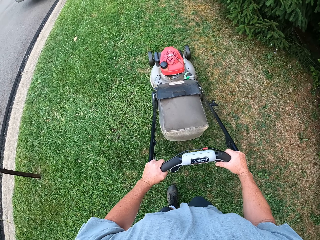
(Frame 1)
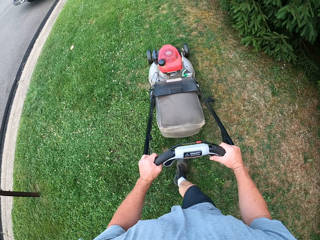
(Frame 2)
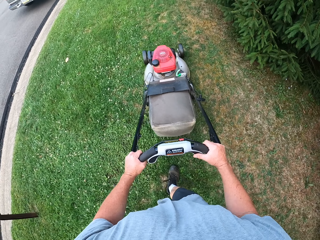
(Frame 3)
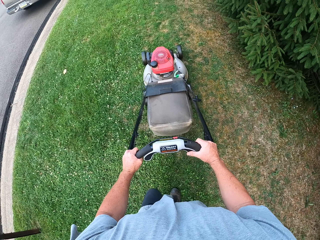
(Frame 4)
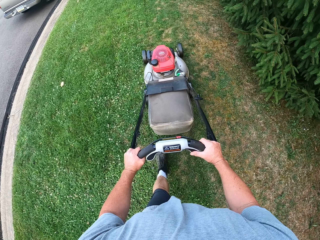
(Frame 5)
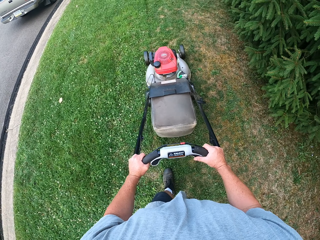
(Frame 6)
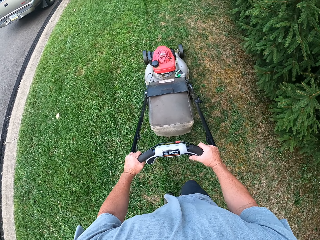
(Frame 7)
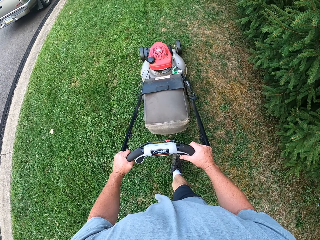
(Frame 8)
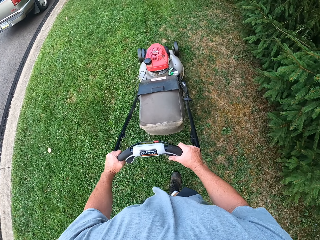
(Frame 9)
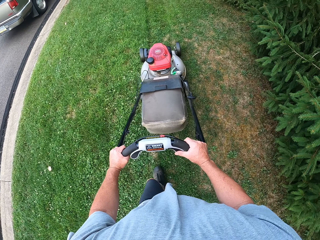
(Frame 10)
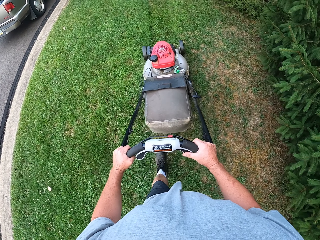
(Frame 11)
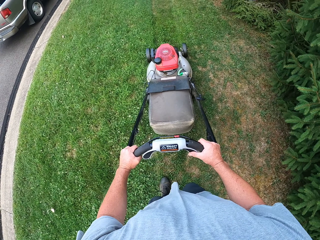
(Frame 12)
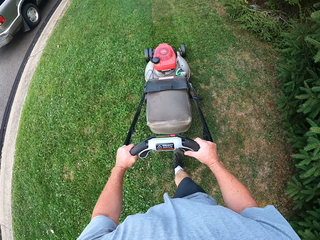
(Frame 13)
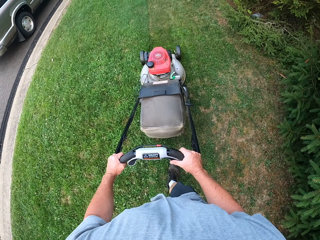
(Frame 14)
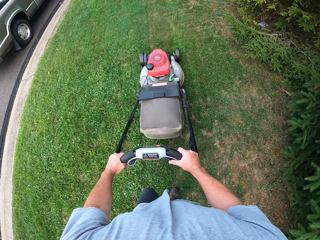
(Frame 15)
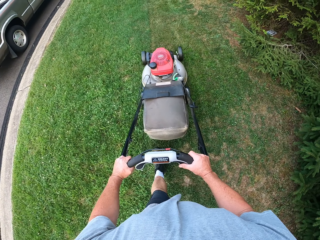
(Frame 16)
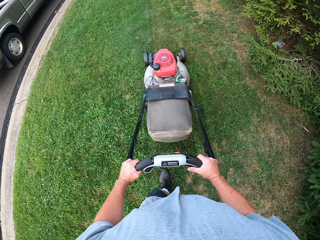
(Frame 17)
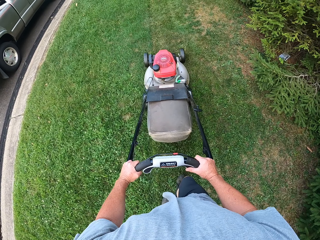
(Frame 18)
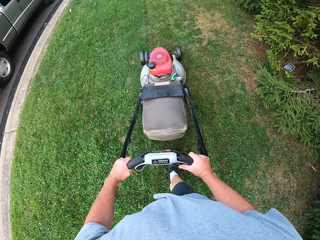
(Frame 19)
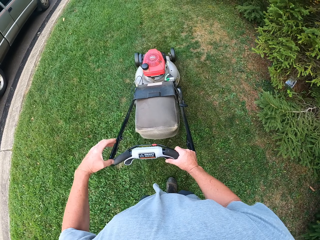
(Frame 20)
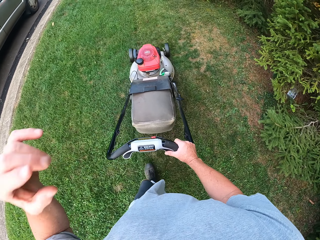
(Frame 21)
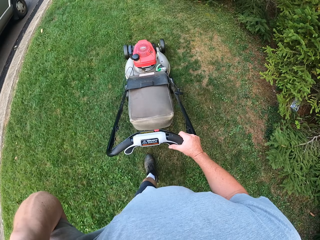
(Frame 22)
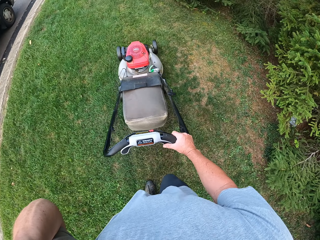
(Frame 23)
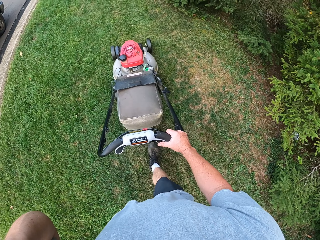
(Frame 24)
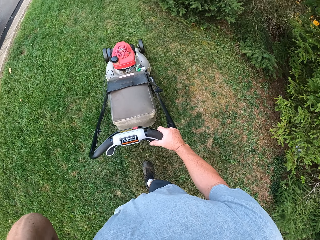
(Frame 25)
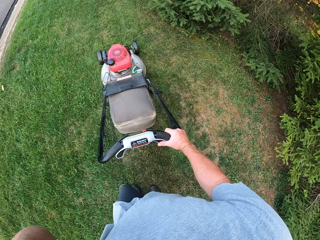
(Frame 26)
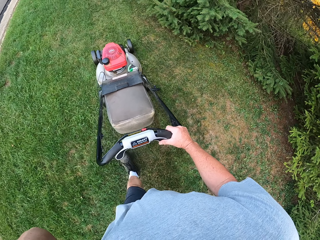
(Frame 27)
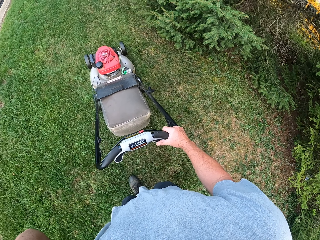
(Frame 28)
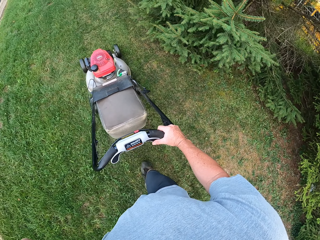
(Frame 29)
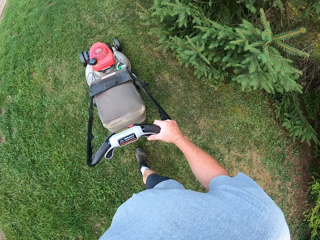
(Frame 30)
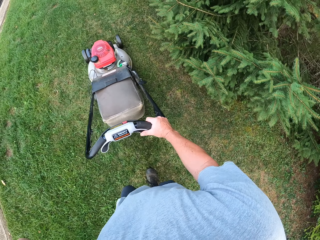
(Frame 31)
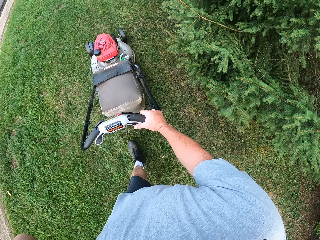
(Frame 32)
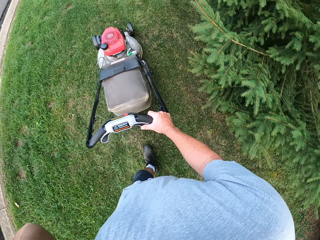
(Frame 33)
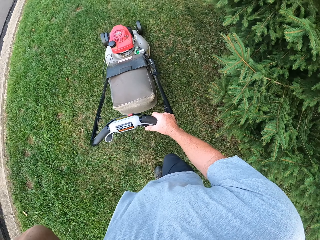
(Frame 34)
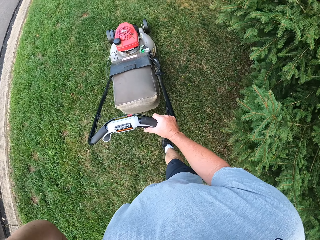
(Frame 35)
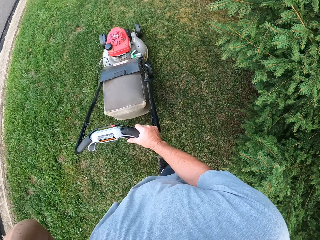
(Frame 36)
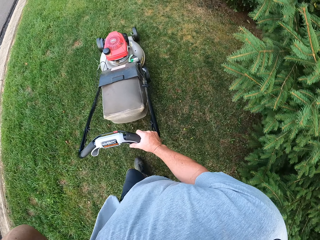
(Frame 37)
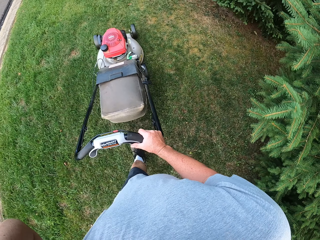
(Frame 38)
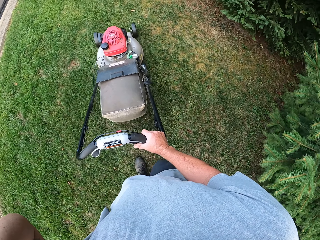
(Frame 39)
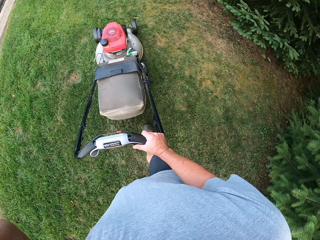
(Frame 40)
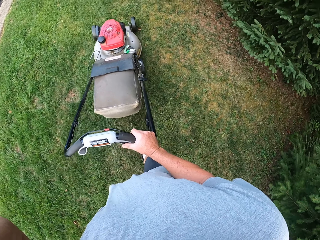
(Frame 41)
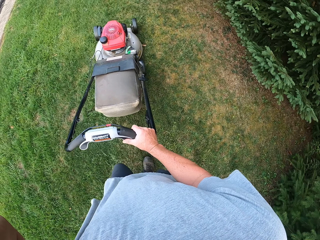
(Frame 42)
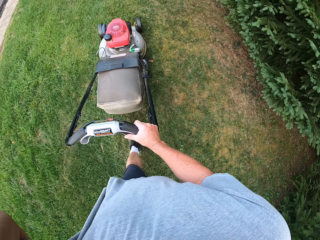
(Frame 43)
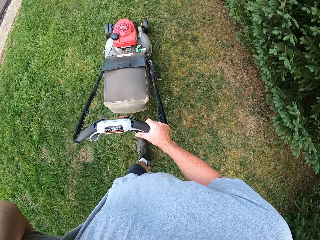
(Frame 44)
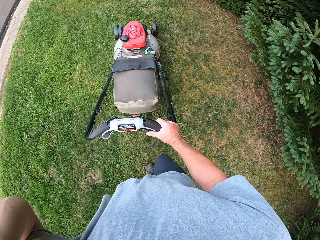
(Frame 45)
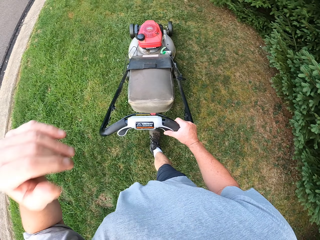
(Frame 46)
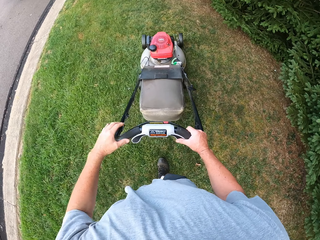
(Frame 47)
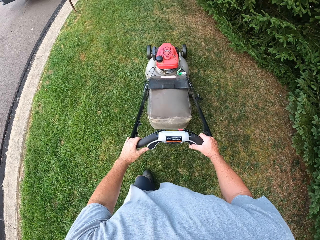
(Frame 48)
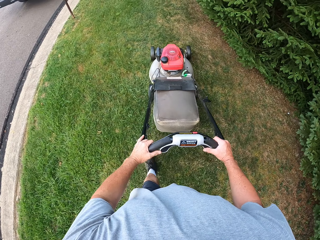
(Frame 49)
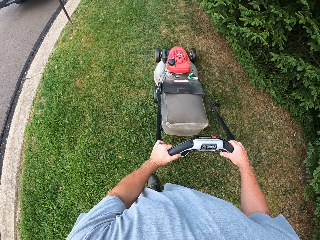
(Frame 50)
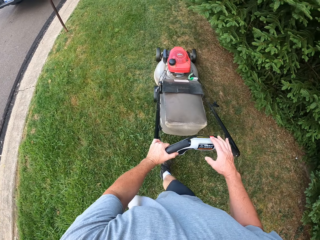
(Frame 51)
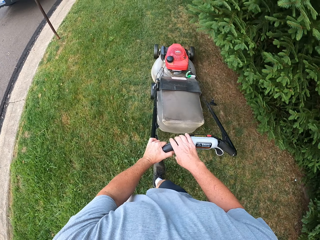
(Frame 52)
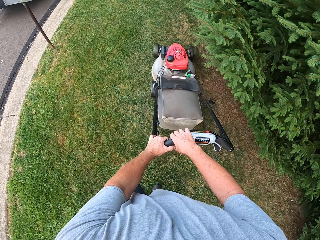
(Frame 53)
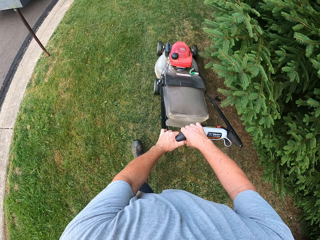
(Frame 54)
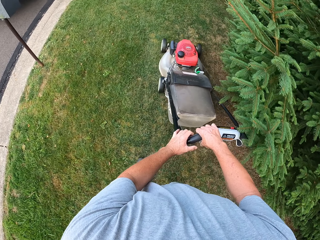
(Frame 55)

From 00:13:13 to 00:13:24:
The camera wearer touches their head. They hold a lawn mower with both hands.

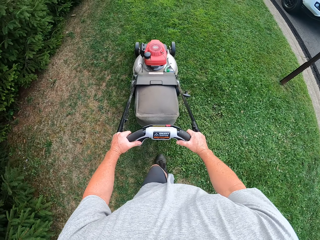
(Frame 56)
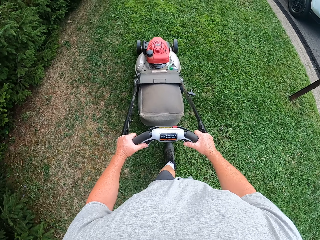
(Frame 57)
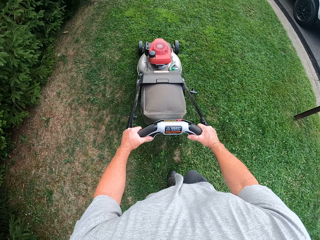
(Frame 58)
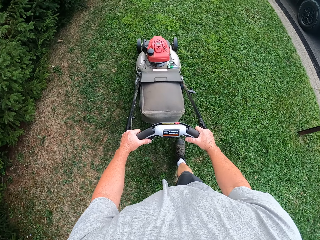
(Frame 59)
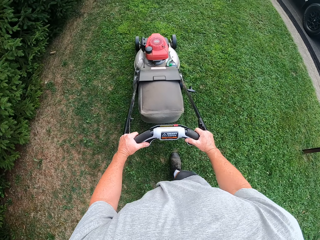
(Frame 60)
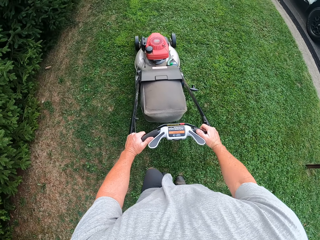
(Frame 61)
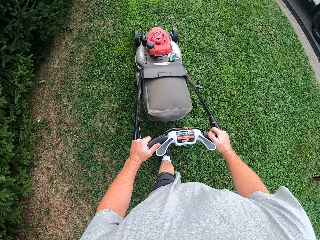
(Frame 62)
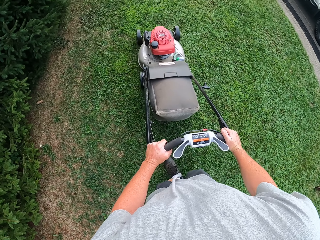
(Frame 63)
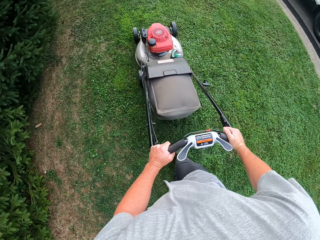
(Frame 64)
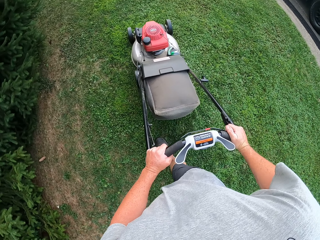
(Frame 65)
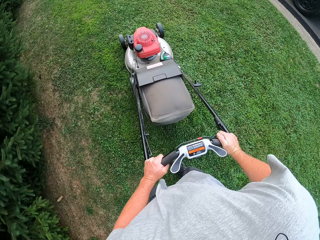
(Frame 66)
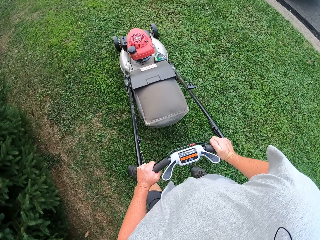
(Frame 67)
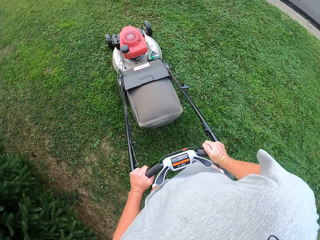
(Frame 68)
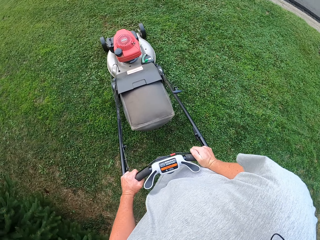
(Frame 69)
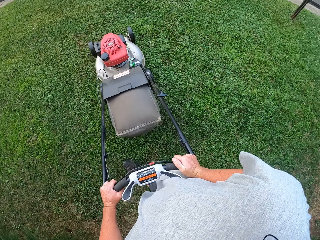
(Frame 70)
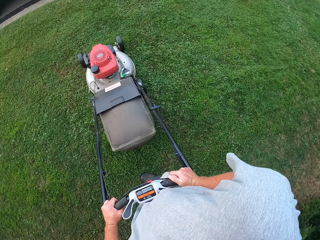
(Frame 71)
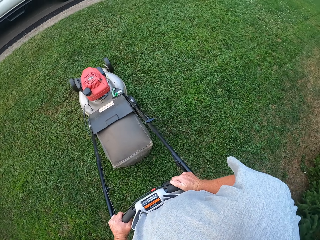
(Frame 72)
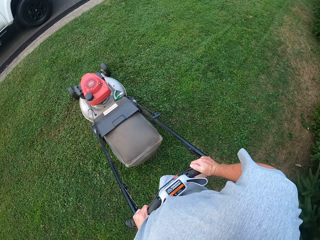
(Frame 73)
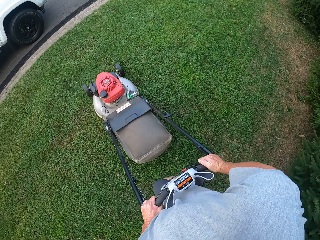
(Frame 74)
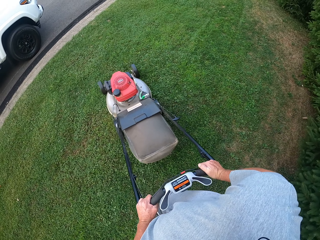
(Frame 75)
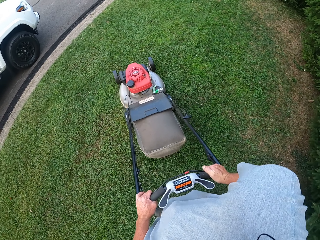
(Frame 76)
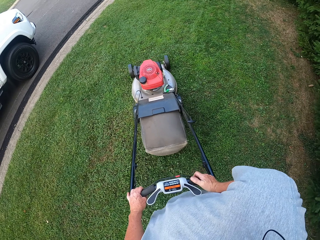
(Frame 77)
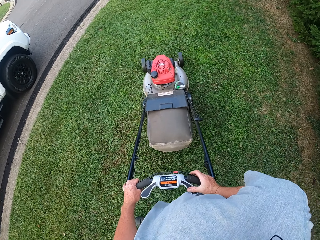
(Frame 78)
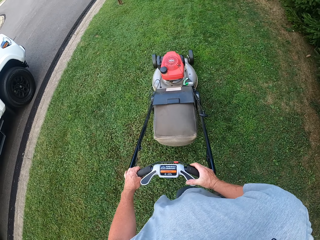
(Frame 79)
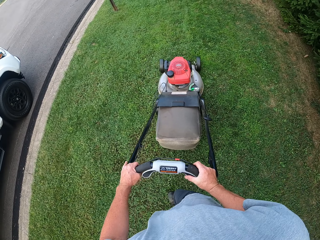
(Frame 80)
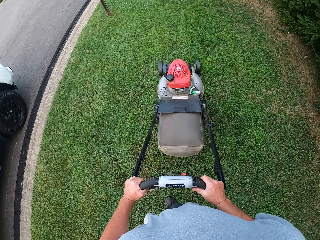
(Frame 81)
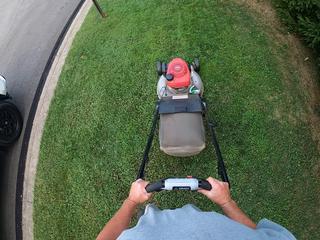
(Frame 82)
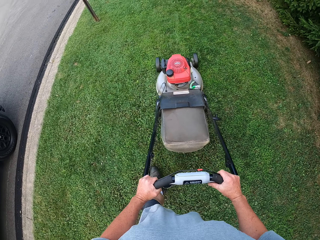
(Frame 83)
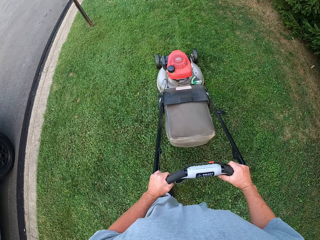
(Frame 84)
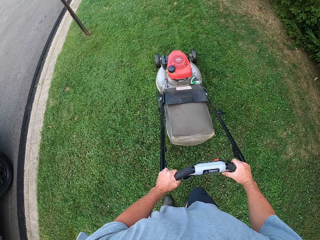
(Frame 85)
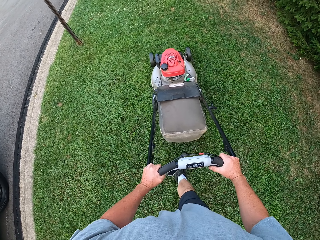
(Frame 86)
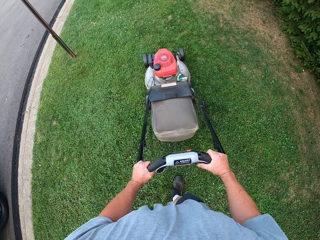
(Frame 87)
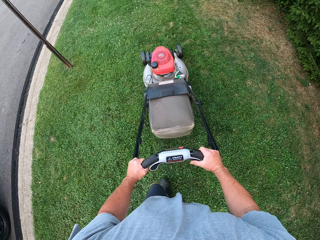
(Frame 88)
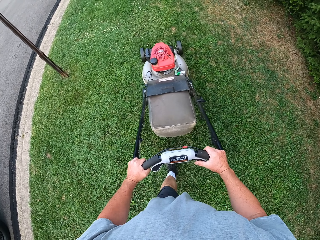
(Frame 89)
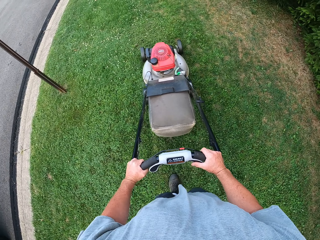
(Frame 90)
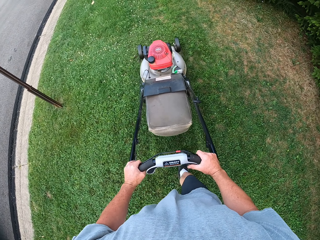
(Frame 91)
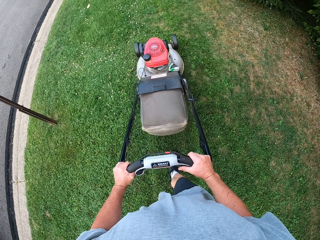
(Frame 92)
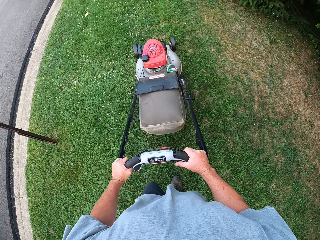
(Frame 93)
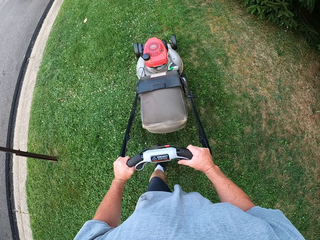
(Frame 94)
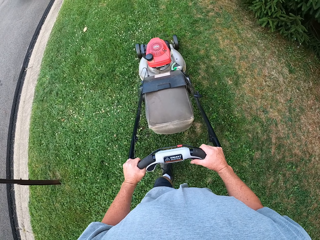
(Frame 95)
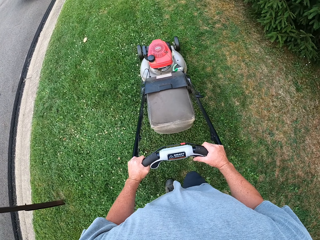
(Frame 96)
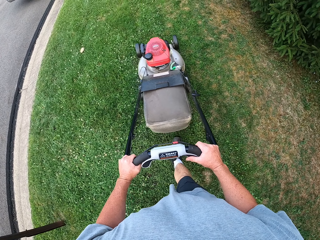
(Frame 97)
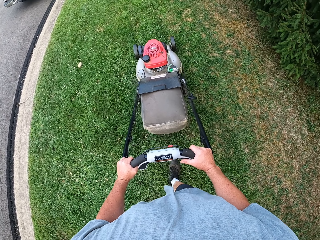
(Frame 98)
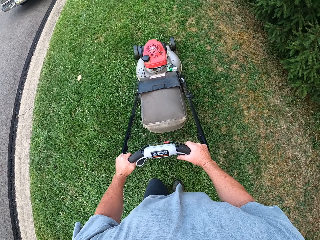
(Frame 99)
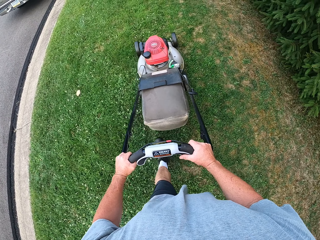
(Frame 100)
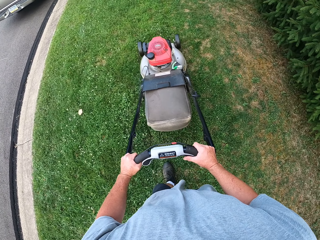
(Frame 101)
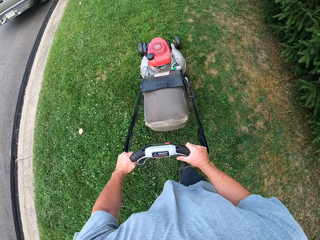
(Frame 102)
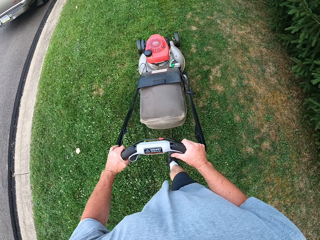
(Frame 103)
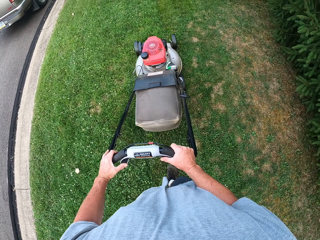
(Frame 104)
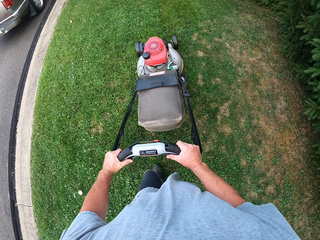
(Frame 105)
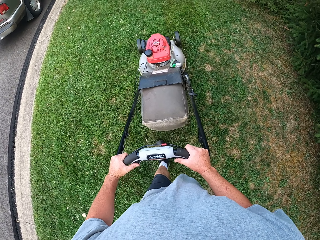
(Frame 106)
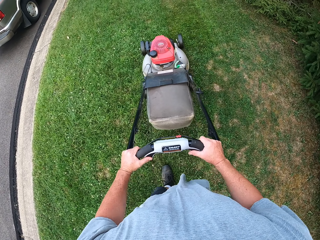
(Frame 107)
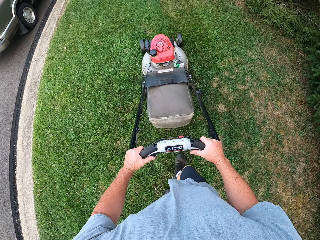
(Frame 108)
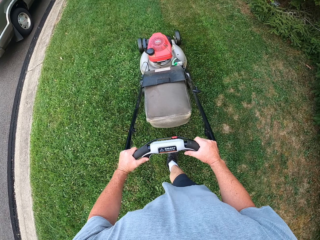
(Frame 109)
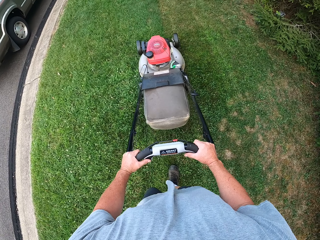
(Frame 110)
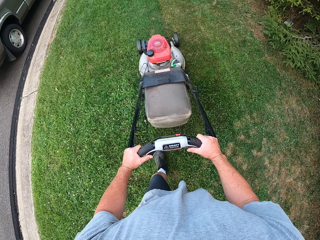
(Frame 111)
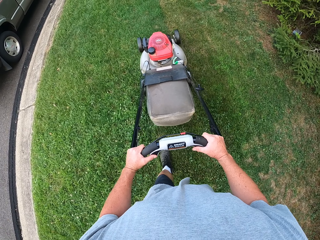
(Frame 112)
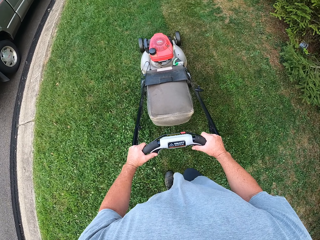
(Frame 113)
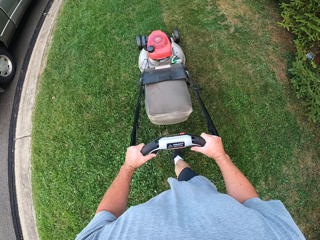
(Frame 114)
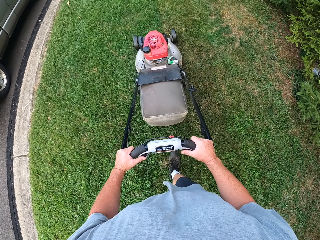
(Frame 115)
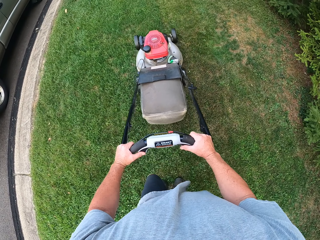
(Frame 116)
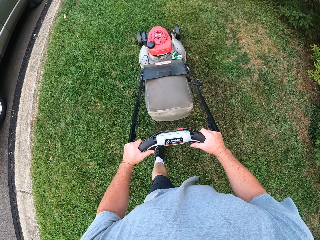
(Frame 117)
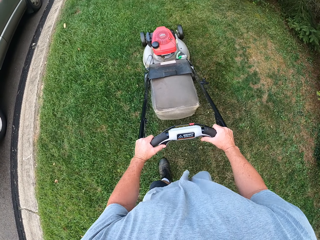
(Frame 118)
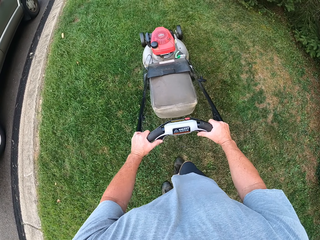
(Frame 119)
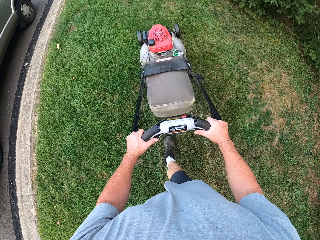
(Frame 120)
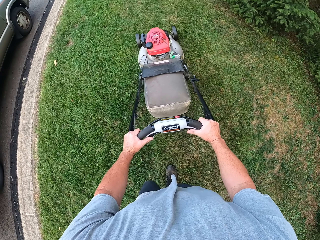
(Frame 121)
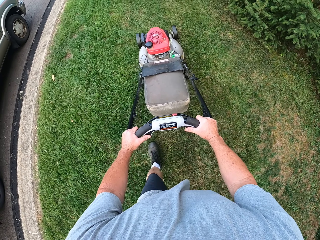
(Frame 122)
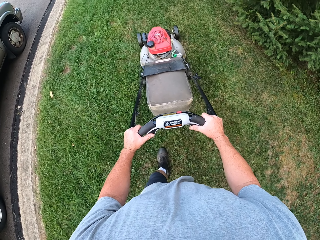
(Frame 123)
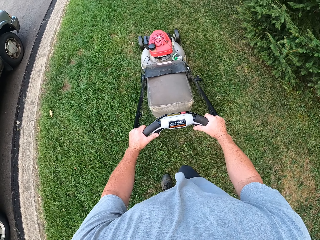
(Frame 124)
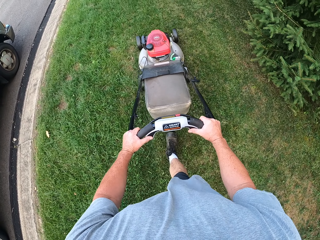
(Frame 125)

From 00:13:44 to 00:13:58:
The camera wearer cuts grass with a lawn mower. They turn around and turn the lawn mower. They cut grass with the lawn mower repeatedly.
